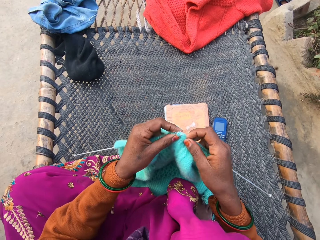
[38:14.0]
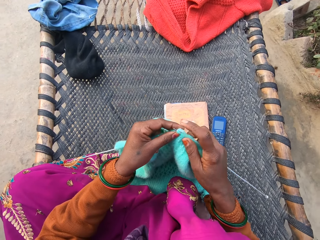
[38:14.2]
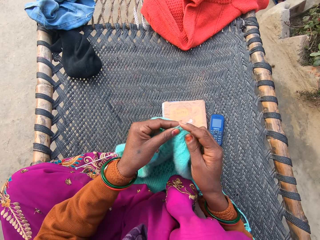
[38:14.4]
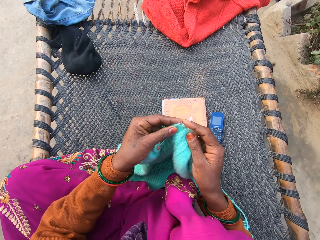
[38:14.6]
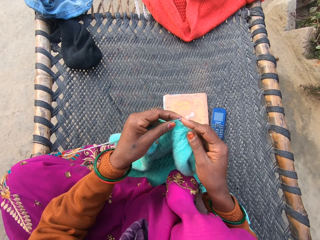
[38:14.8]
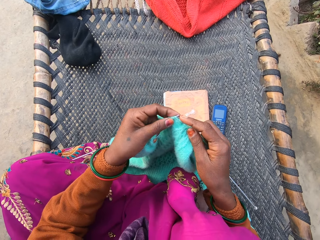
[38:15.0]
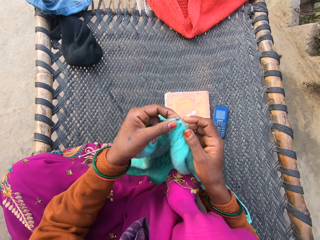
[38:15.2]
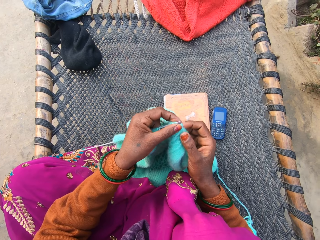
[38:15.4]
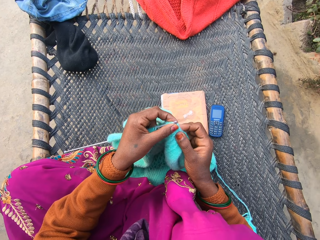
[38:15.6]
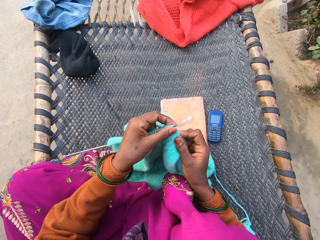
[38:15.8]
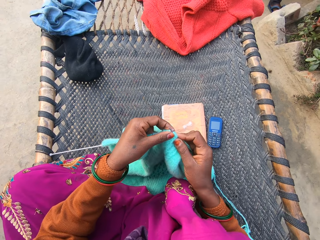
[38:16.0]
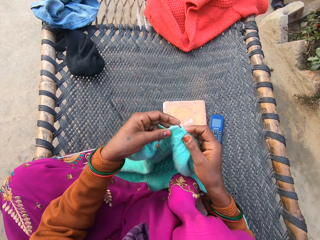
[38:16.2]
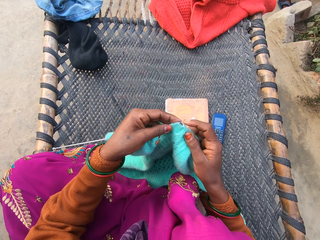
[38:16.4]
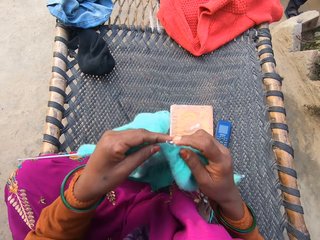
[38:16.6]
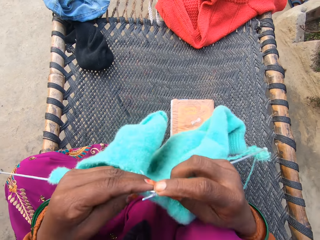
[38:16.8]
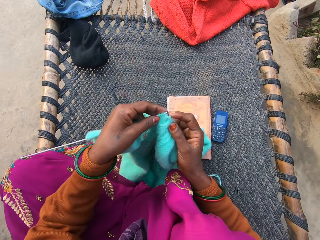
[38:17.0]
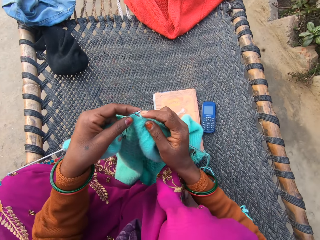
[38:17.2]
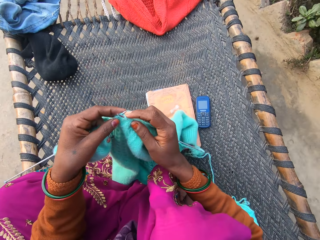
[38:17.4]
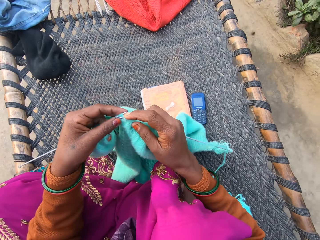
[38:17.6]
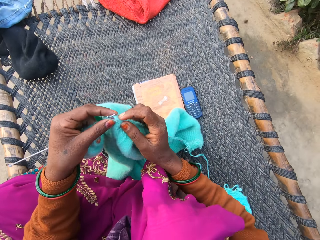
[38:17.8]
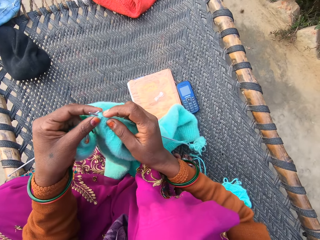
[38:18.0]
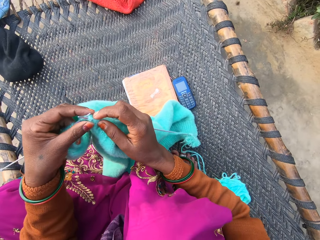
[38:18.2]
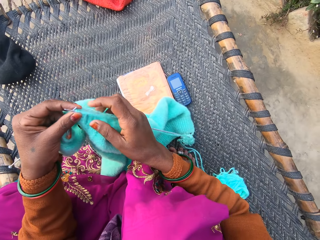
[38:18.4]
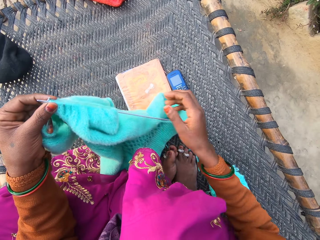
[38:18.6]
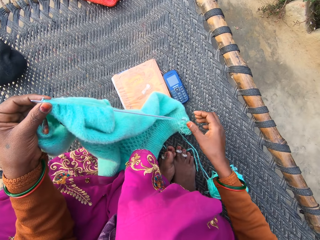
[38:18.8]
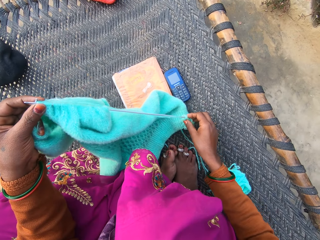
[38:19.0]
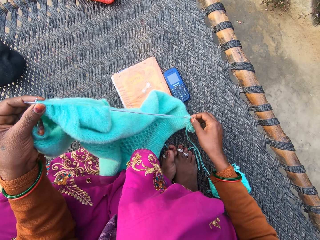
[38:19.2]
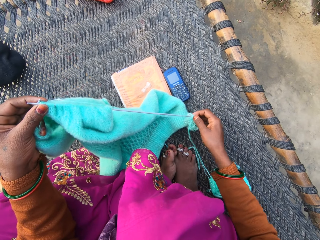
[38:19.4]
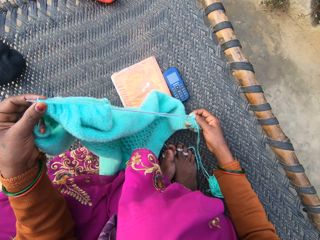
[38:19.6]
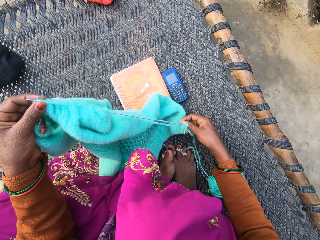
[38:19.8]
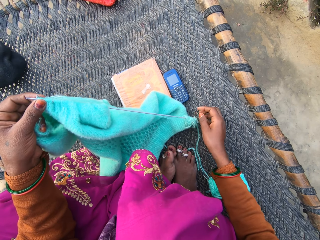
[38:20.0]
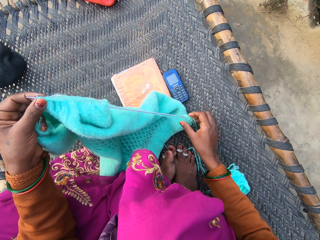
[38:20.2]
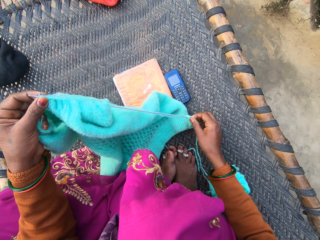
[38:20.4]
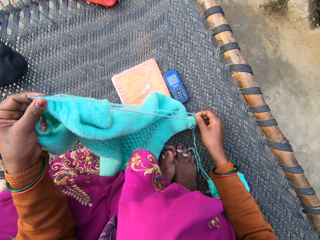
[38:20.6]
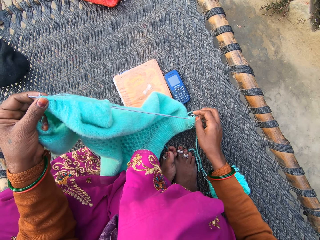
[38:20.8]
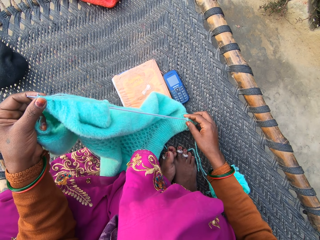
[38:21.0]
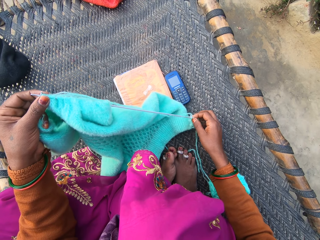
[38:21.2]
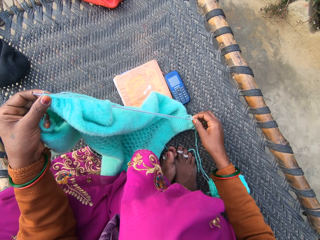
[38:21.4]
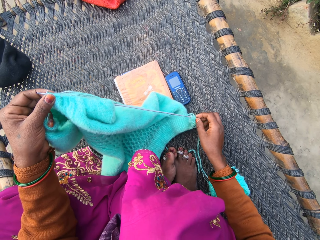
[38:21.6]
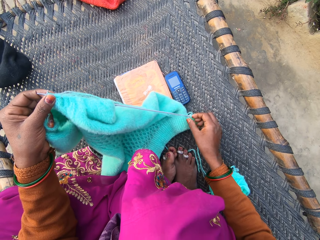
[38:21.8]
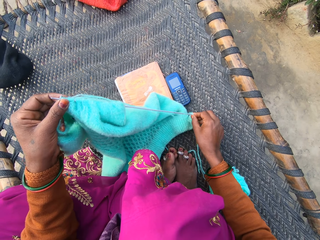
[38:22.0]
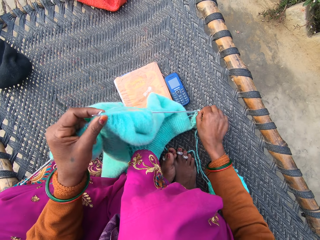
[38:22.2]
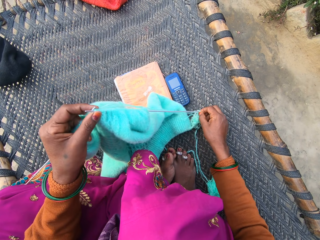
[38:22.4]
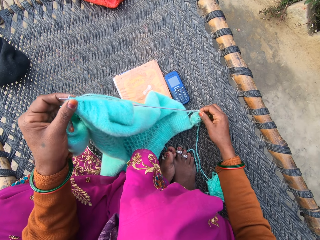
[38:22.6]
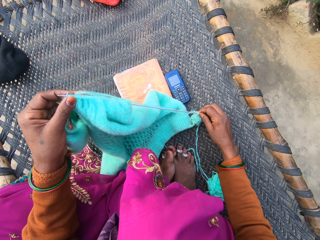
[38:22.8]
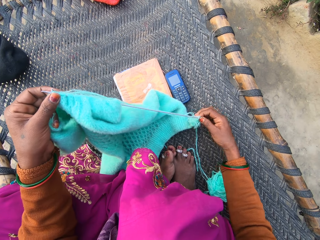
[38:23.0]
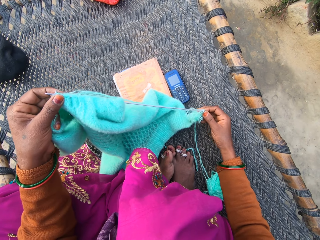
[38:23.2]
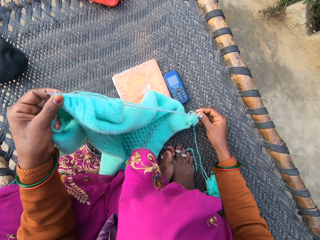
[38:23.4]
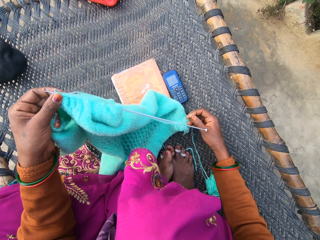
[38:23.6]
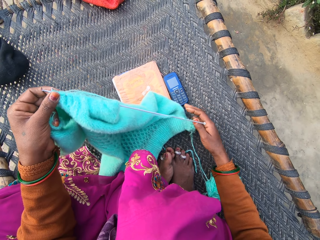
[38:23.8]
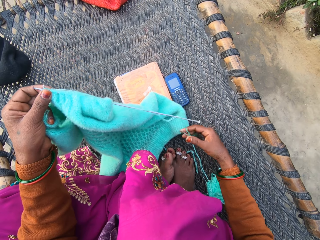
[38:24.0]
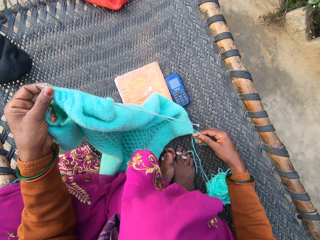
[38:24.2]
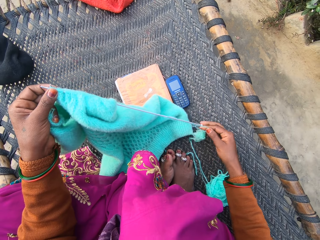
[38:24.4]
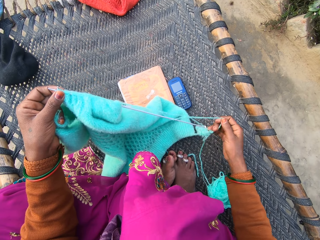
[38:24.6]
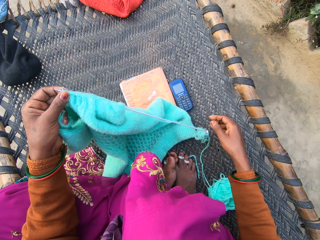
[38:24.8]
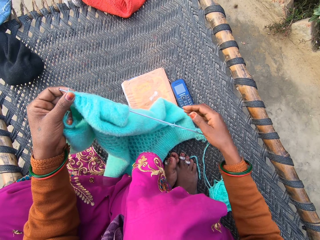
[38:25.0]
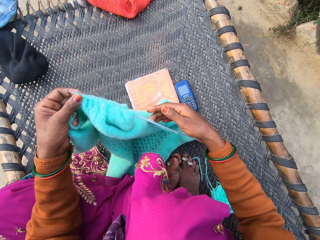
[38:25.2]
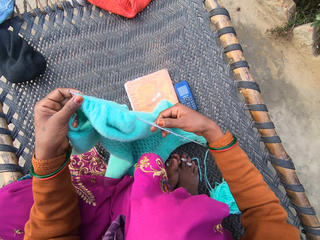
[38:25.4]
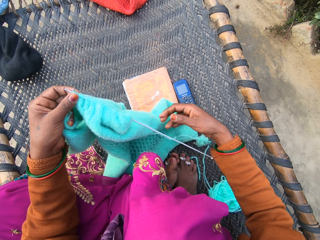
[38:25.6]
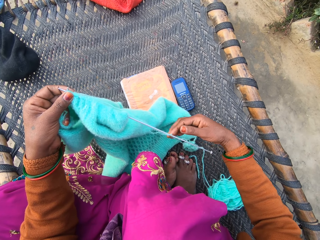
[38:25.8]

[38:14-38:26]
The camera wearer knits a cloth. She stares at the cloth. She inspects the yarn. She adjusts the yarn with her right hand.

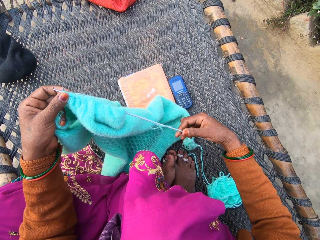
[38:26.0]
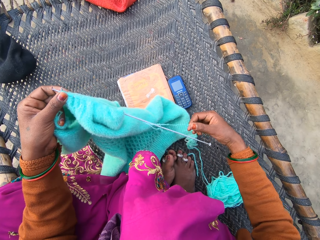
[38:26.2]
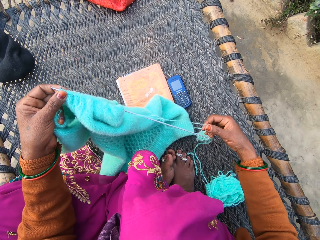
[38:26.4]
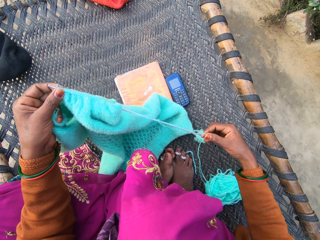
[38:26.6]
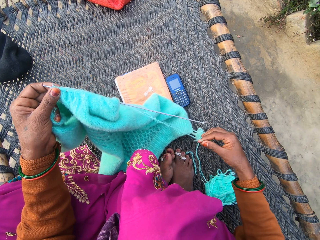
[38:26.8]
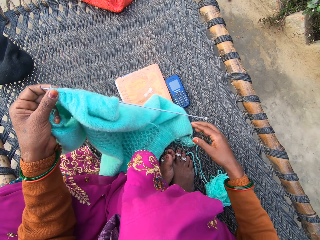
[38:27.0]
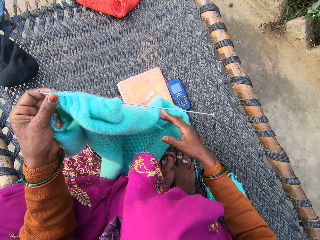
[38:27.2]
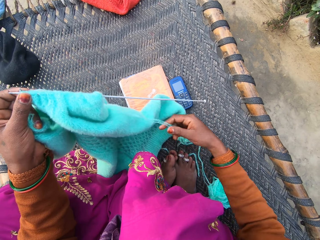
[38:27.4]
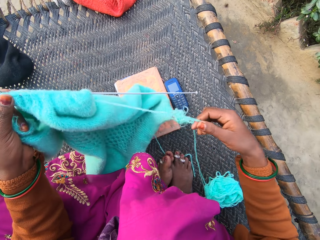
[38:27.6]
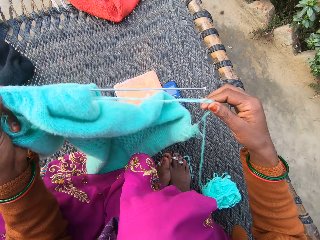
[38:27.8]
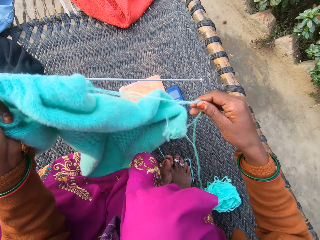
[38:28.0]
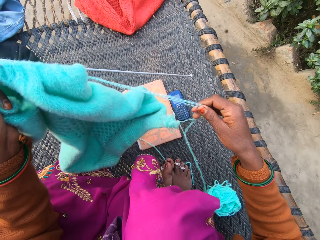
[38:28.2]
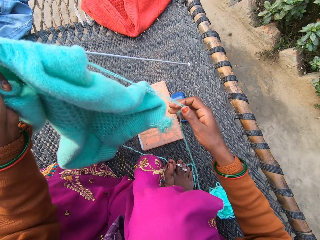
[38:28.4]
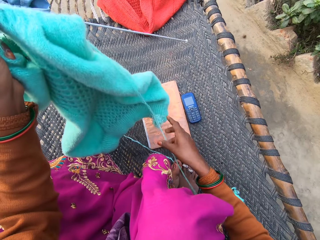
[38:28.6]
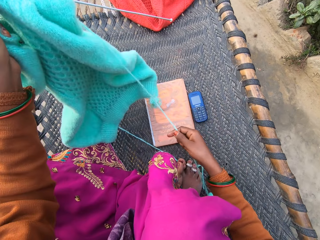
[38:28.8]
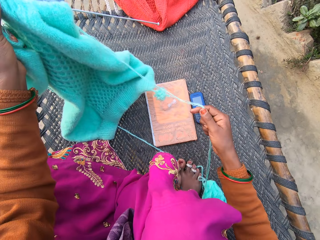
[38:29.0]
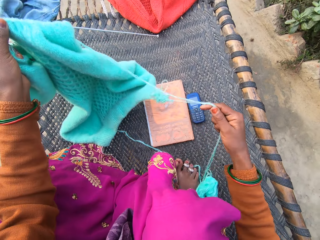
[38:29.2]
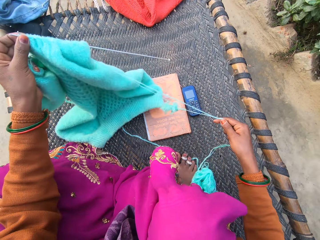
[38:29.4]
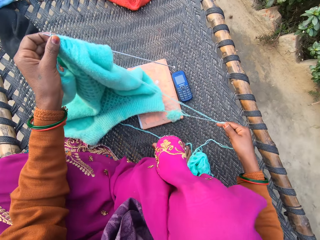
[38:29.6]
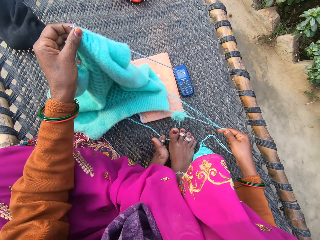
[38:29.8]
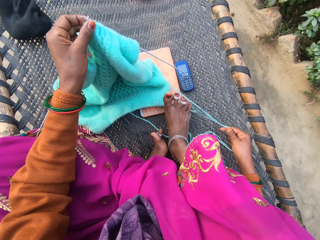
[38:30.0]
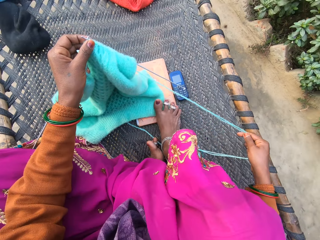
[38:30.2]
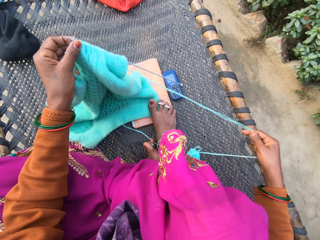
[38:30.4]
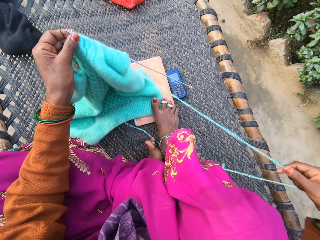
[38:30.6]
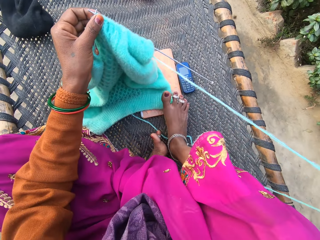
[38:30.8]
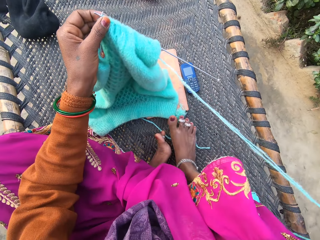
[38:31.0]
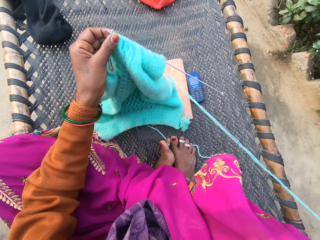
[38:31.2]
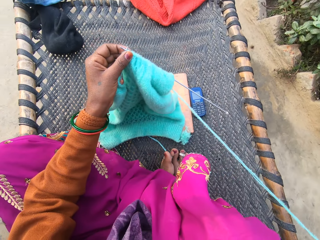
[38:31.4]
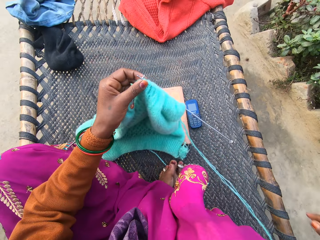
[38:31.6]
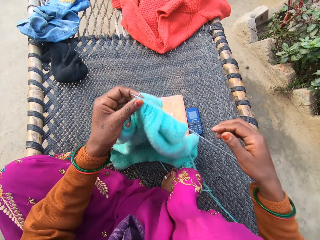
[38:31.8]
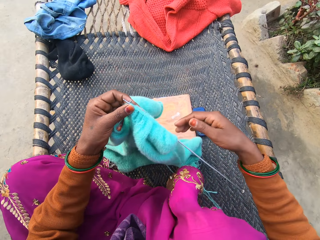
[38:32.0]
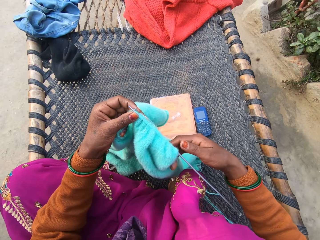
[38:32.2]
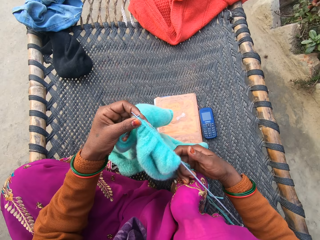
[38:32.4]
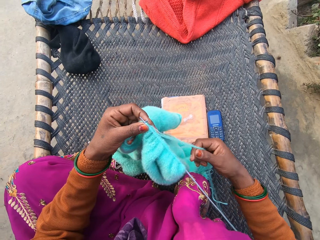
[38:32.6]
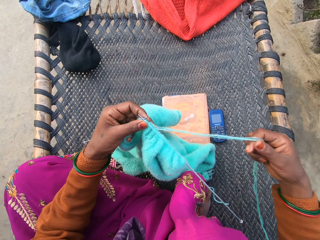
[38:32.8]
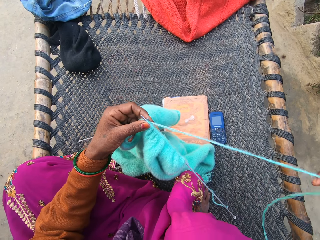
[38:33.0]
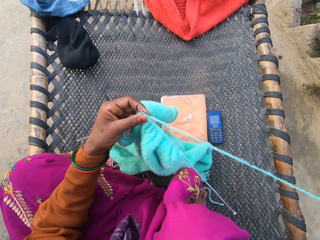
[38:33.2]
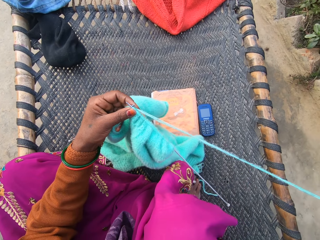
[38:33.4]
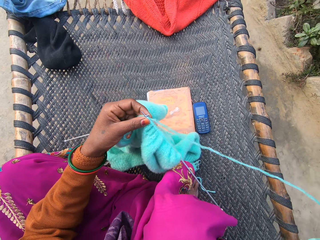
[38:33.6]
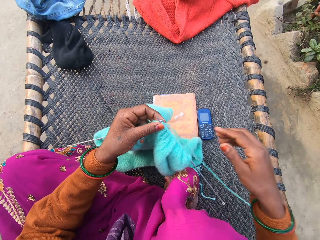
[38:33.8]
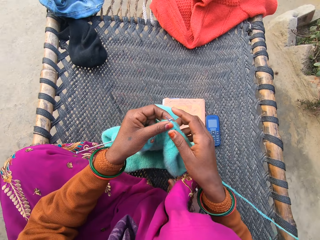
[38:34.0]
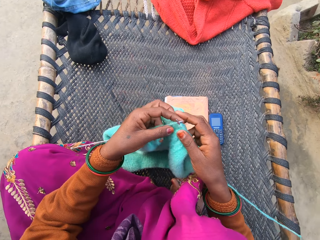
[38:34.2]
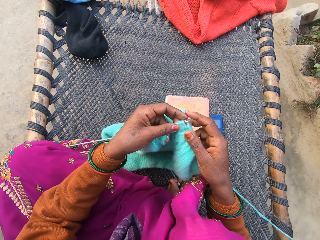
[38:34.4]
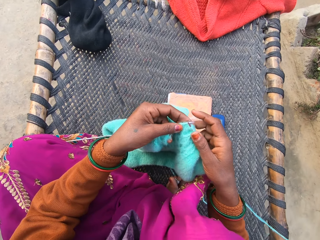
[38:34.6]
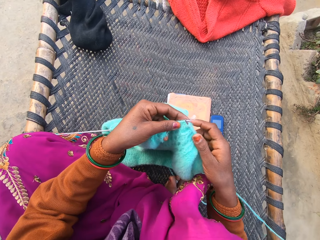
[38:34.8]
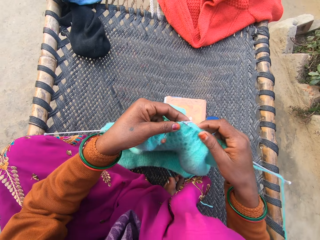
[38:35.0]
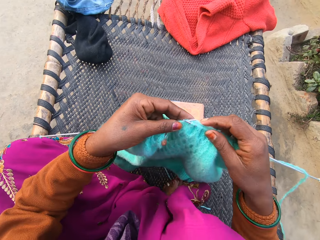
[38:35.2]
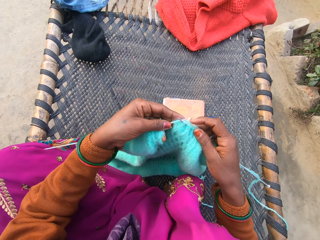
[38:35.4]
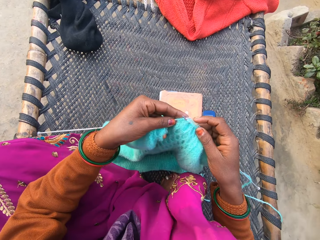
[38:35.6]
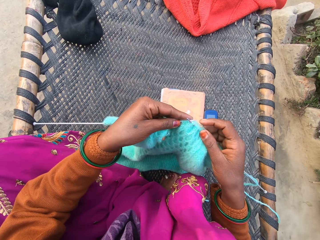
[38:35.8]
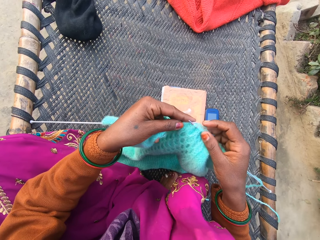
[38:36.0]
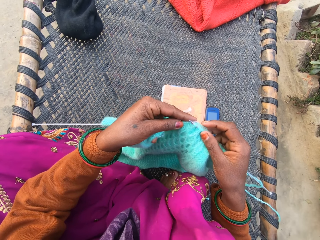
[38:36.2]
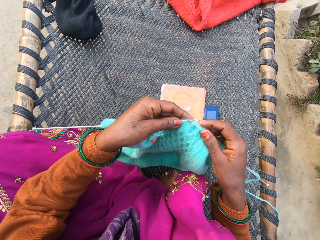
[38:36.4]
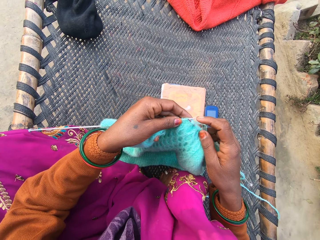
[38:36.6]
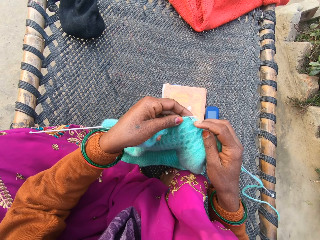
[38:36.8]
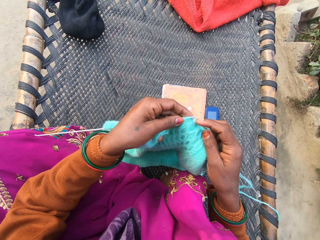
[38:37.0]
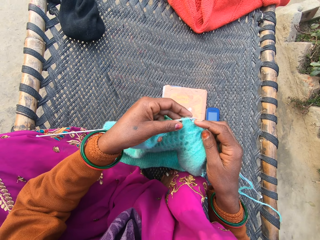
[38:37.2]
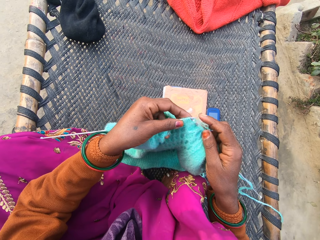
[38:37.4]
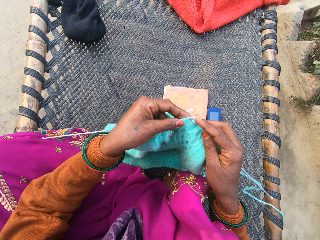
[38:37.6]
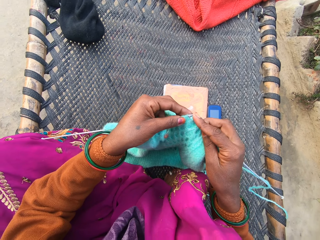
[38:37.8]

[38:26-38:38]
The camera wearer pulls the yarn. She steps on the cloth. She pulls the yarn. She holds the yarn. She pulls the yarn. She holds the cloth. She knits the cloth with the yarn and the pair of knitting needles in her hands. She stares at the cloth.
